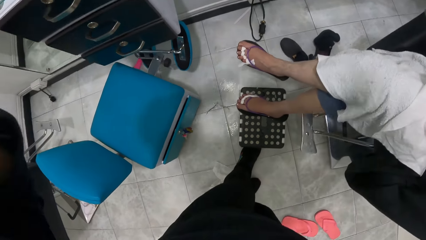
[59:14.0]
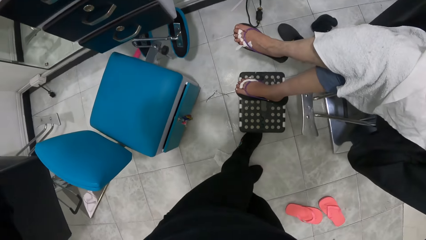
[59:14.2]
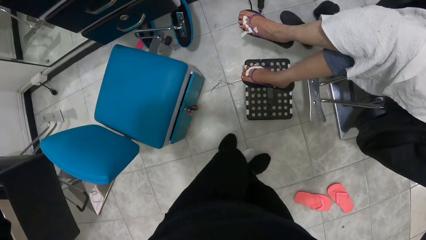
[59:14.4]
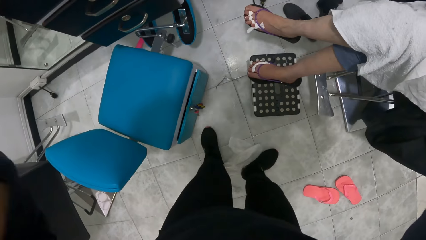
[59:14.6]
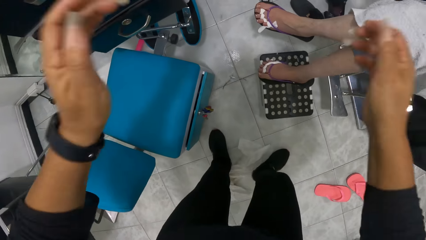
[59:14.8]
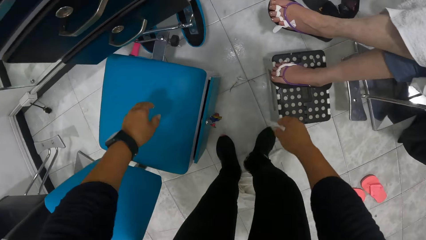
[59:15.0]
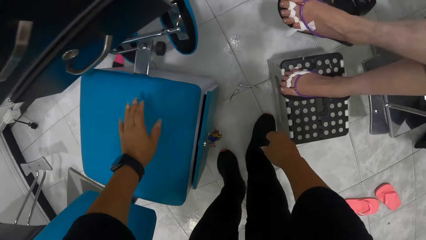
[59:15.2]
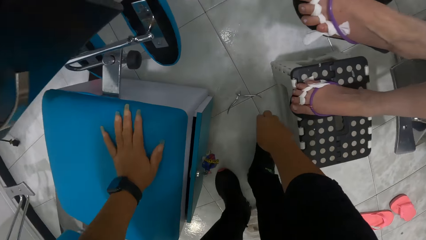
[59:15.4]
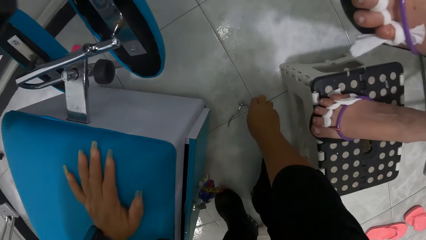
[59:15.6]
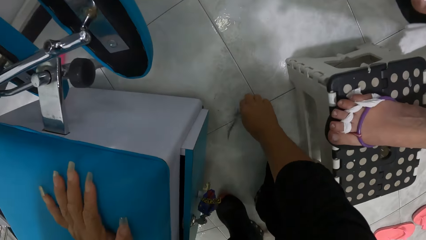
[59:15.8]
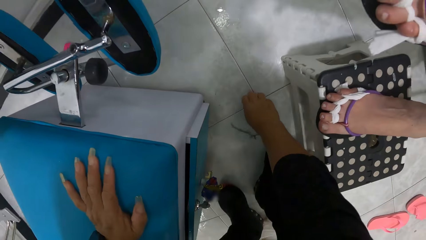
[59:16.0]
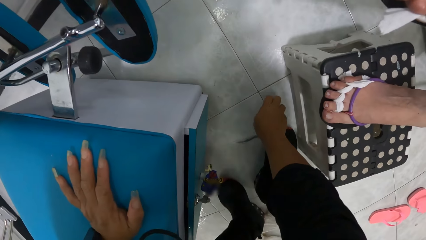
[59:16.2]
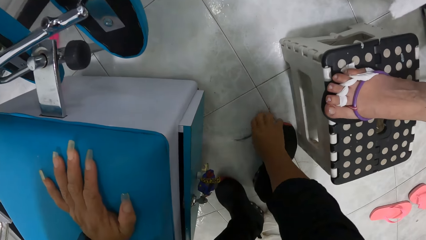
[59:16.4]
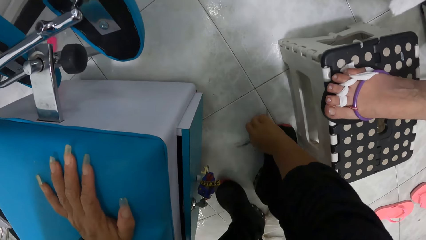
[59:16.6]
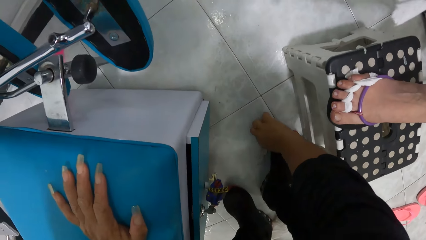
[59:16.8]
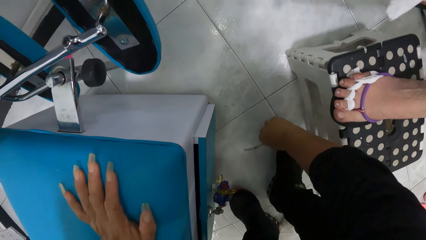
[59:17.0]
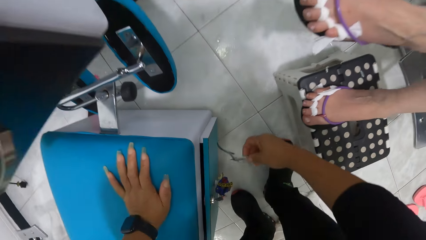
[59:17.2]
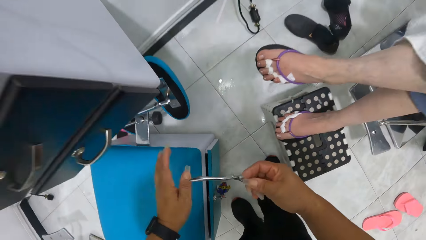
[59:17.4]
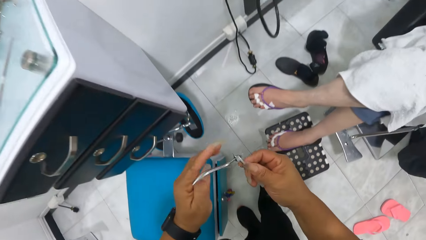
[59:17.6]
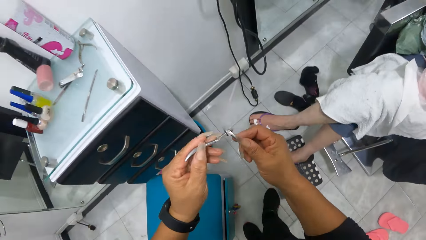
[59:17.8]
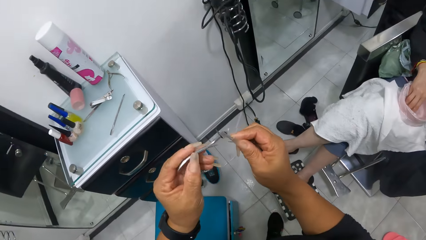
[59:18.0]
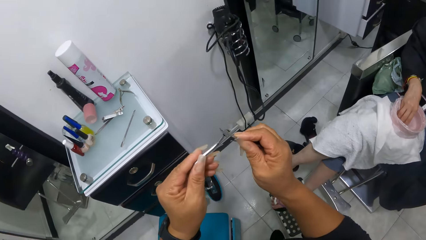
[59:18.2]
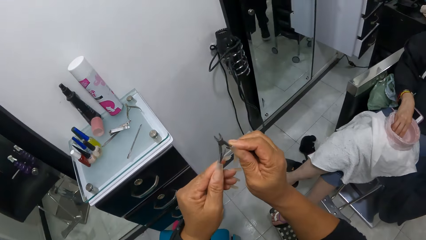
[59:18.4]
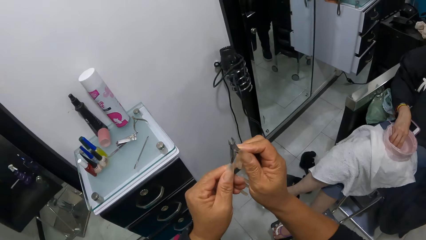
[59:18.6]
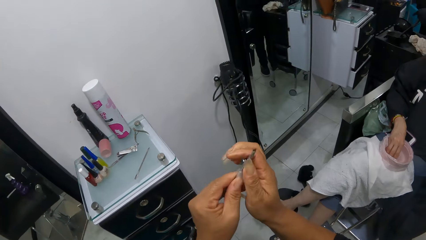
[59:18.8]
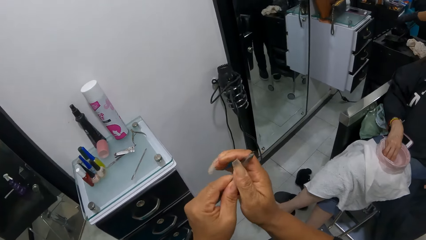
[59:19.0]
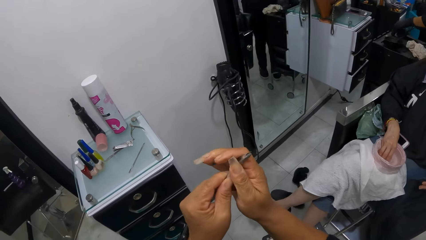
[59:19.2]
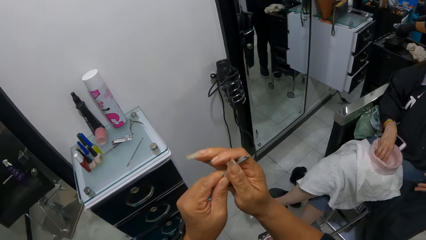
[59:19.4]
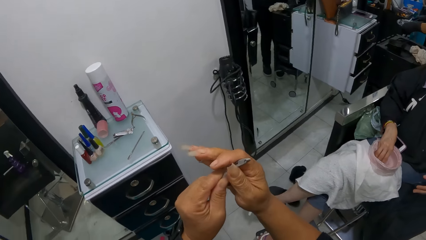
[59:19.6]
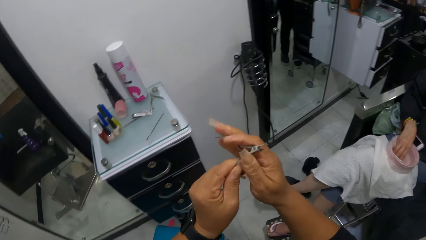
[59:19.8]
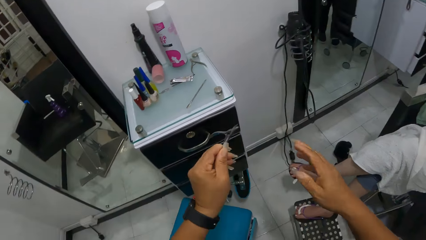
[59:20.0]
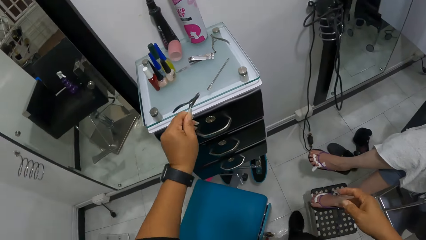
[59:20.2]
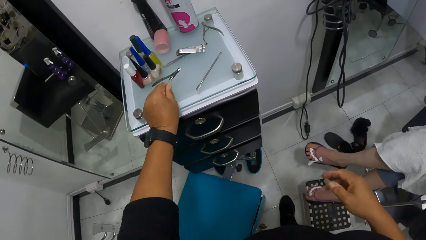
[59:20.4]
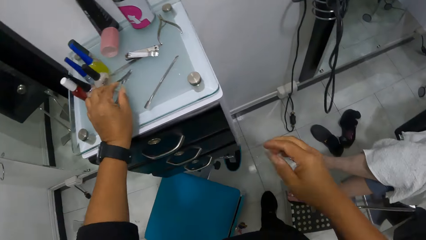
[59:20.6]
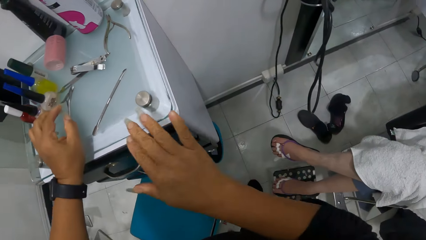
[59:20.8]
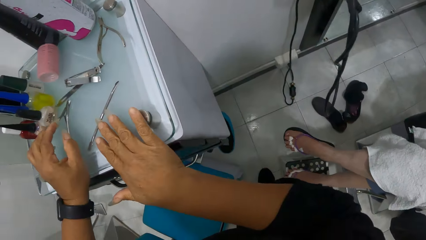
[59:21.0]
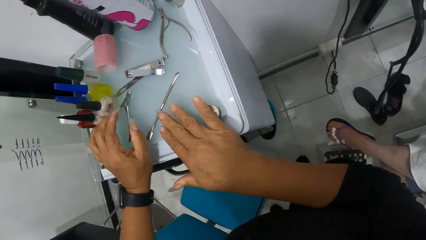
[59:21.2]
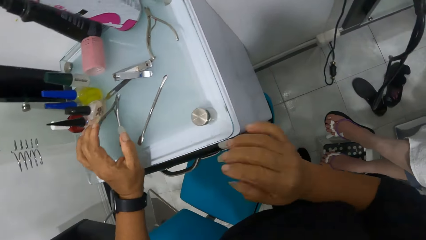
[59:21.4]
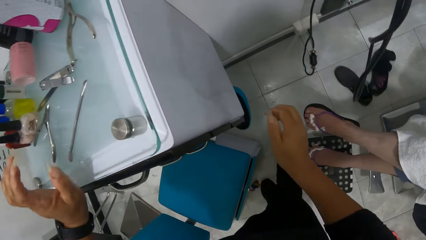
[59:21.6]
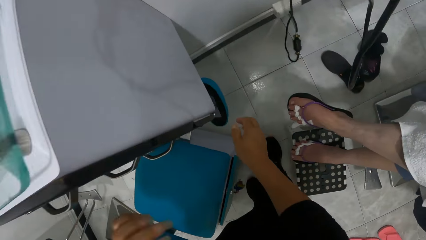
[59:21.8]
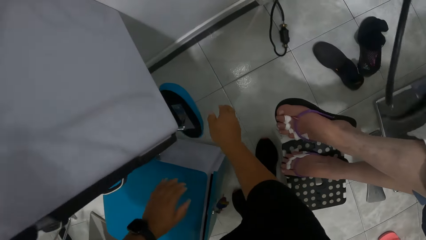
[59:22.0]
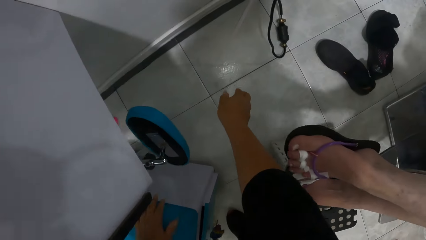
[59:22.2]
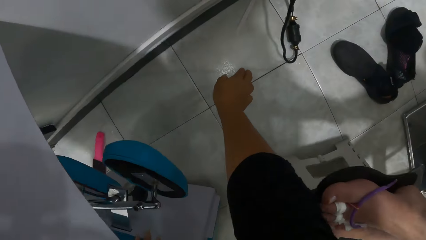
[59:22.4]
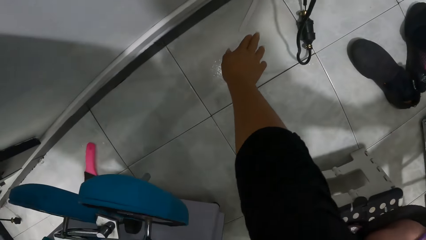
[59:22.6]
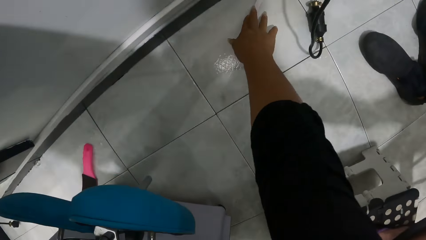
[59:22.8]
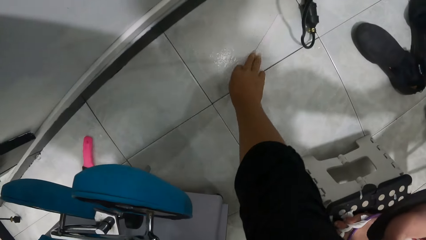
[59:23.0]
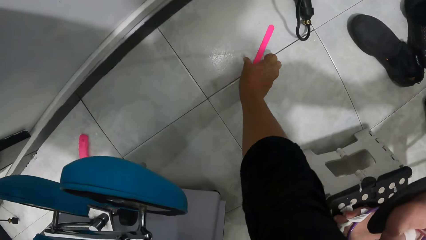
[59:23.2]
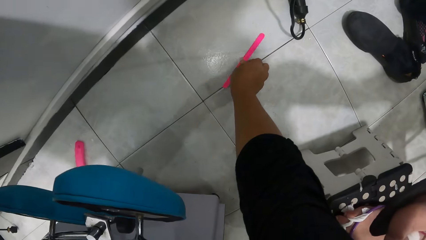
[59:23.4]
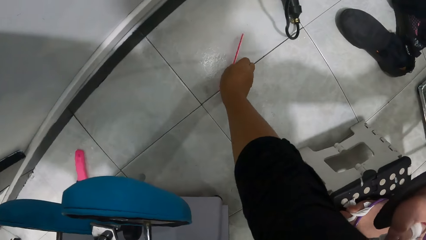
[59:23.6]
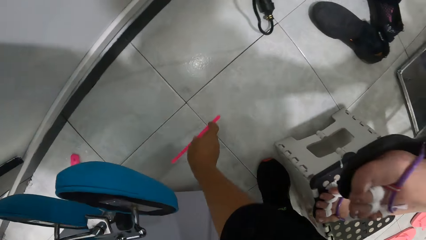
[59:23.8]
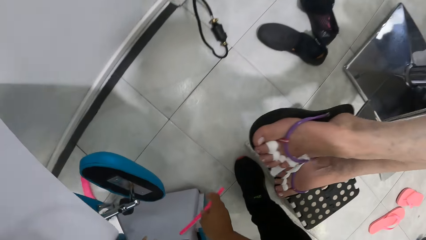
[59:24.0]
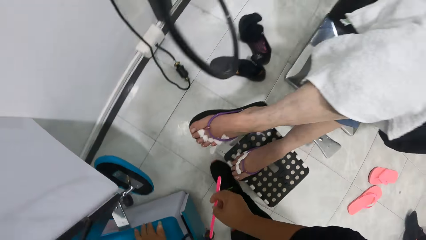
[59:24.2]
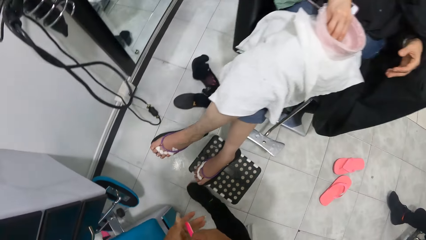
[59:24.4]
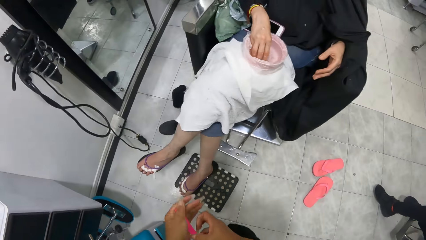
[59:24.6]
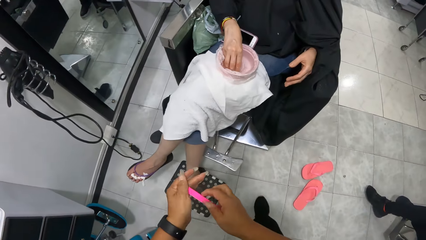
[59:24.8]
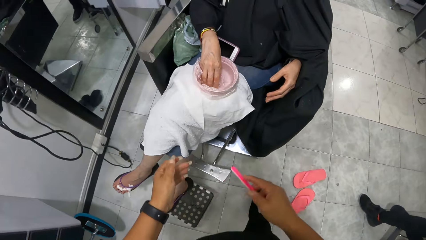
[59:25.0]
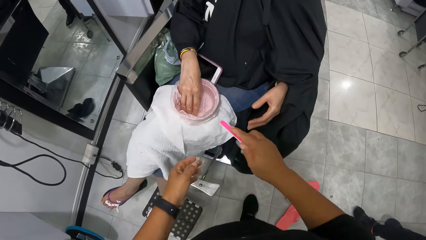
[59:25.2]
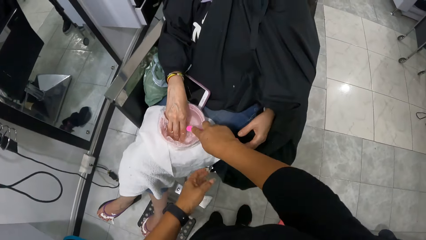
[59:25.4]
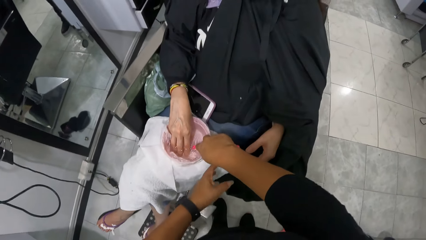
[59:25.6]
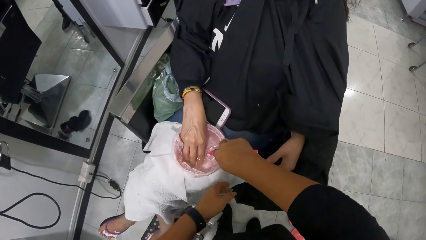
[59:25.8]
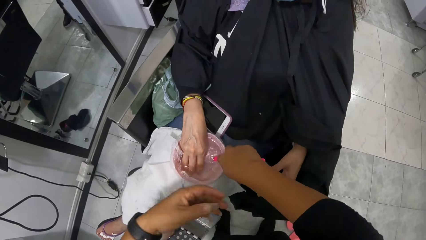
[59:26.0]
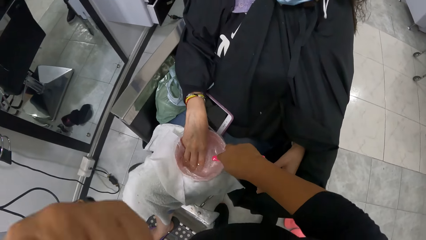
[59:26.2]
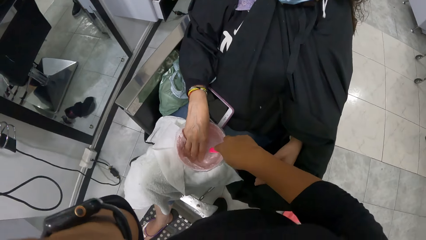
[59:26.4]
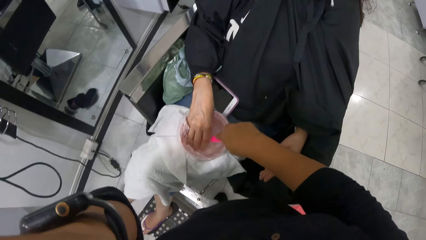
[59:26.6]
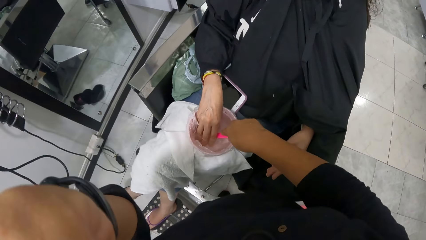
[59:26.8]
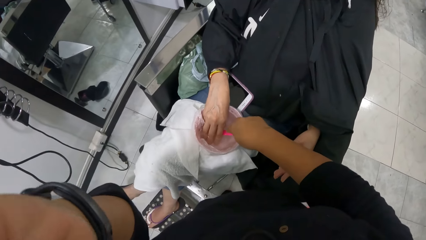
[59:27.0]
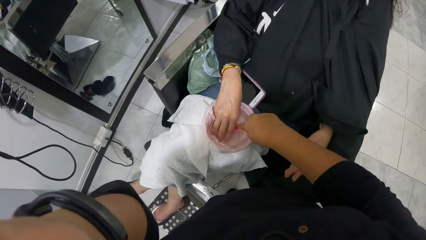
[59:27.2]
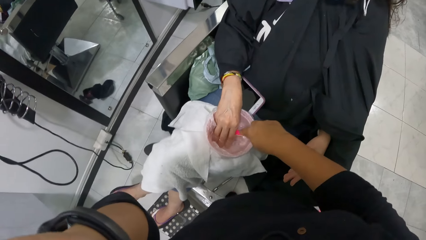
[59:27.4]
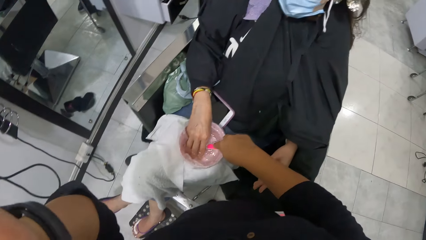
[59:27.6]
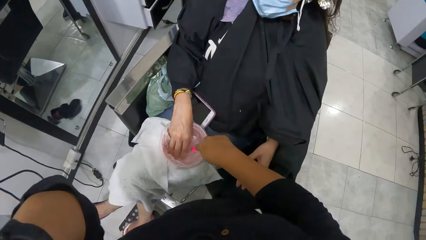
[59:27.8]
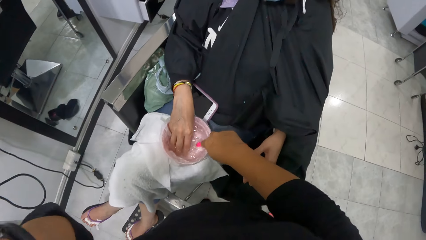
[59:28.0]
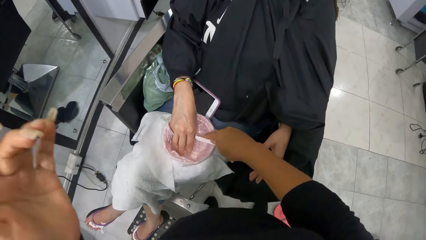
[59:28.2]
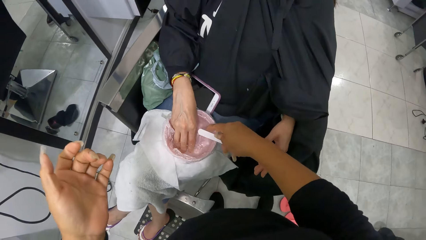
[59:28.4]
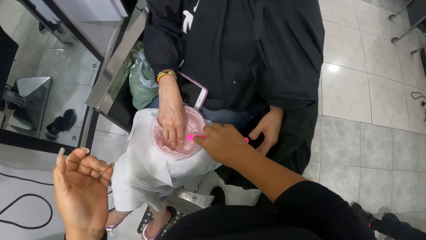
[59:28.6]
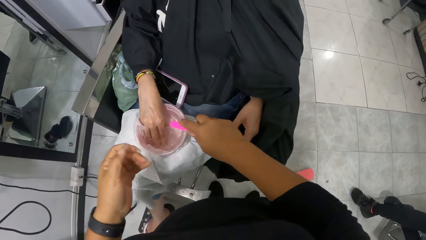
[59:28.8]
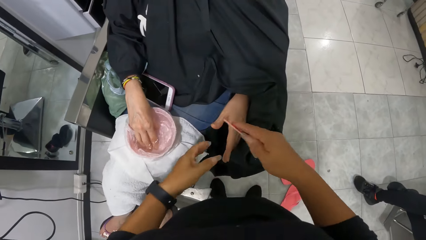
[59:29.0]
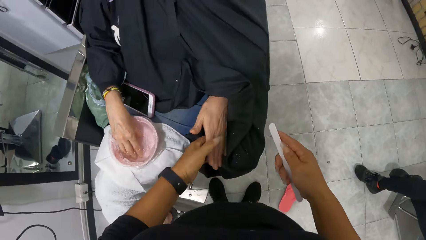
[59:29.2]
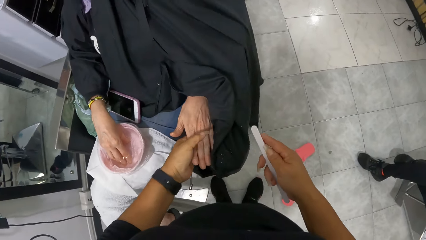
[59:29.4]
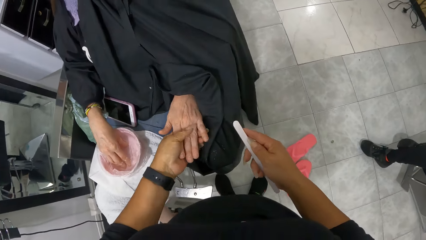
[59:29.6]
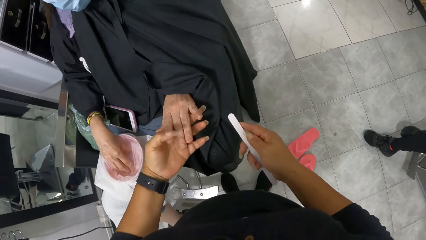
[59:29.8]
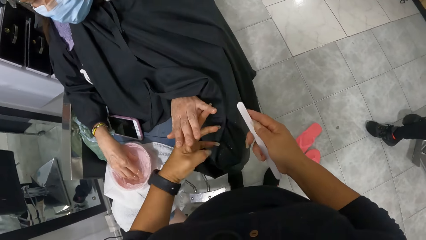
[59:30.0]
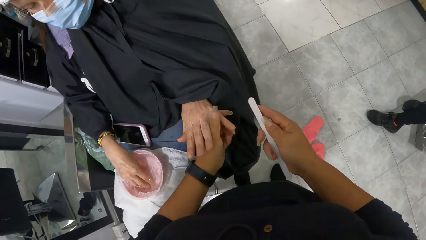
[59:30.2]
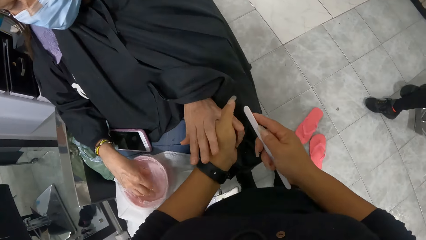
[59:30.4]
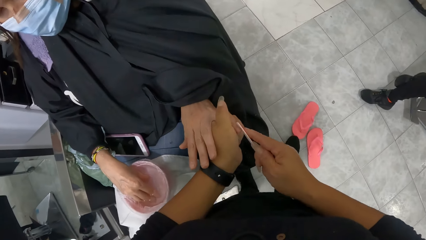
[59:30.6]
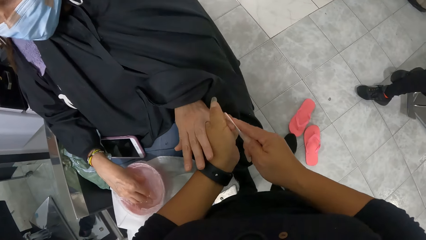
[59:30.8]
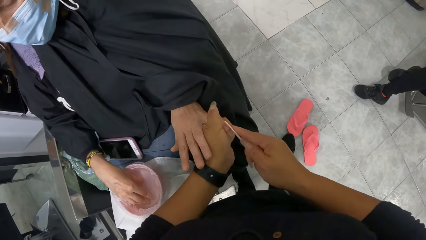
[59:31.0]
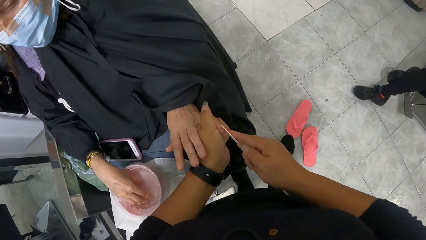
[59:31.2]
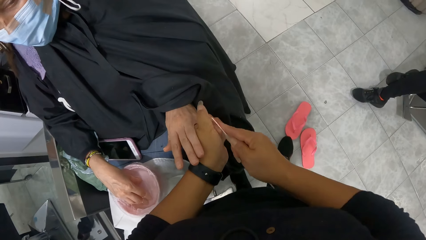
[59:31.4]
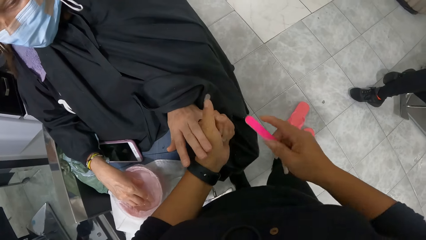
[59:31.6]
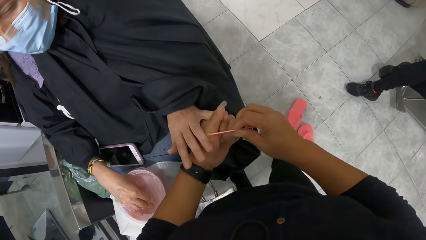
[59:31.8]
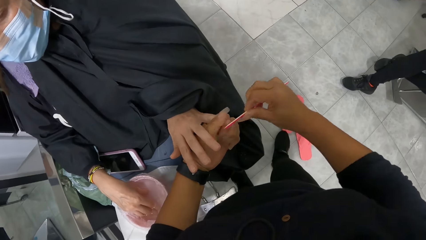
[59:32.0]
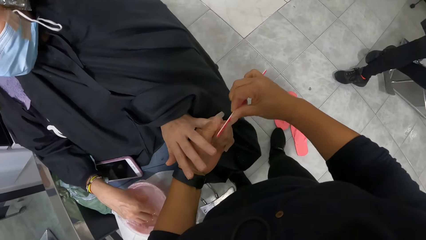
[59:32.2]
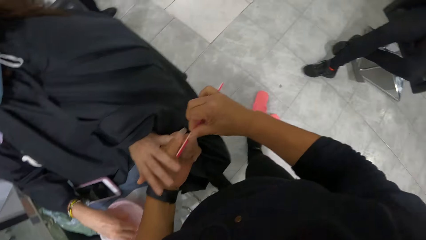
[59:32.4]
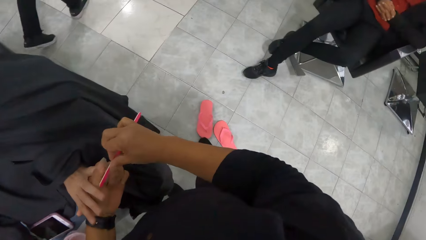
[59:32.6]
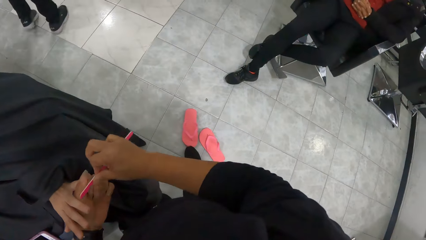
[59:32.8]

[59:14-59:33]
The camera wearer places her left hand on a pedicure stool. She picks up a pair of cuticle nippers or nail trimmer from the floor with her right hand. She closes the pair of cuticle nippers with both hands. She aligns the nail trimmer with her hands. She drops the cuticle nippers on a drawer with her left hand. She touches the drawer with her right hand. She picks up a nail file or nail polish from the floor with her right hand. She dips the nail file in her right hand into a bowl of water on a woman's thighs. She raises her left hand towards her face. She aligns her face with a hand. She holds the woman's left hand with her left hand. She files the woman's left finger nails with the nail file in her right hand.
